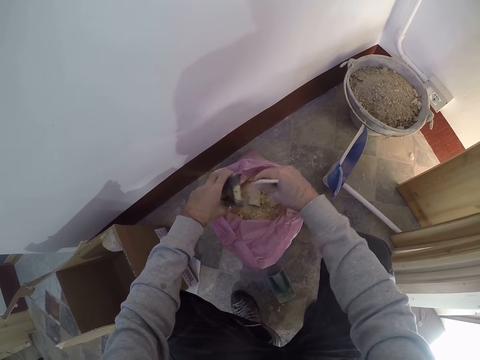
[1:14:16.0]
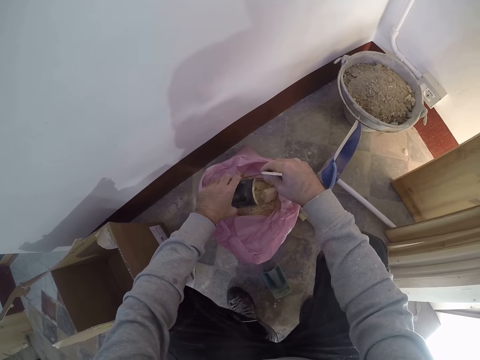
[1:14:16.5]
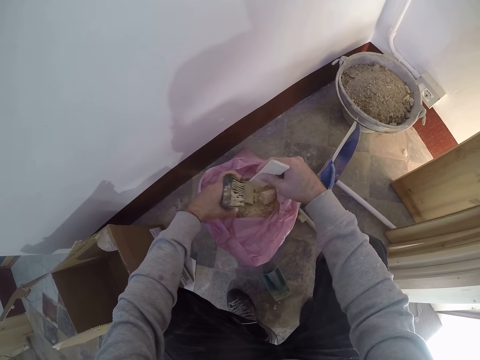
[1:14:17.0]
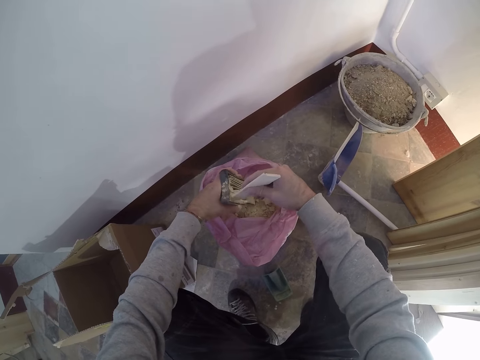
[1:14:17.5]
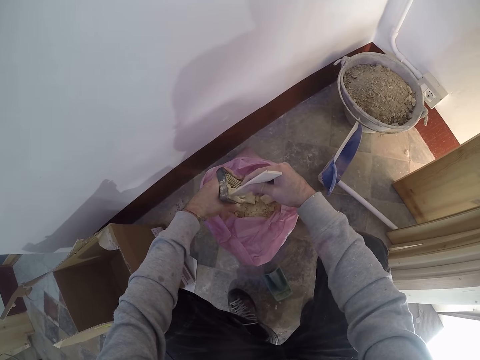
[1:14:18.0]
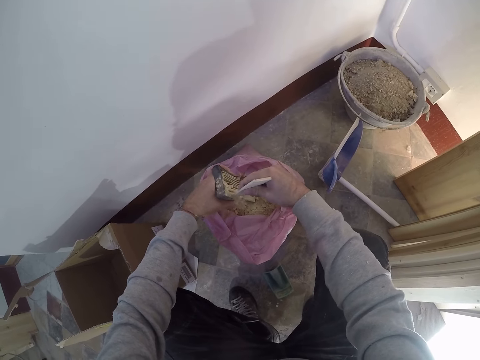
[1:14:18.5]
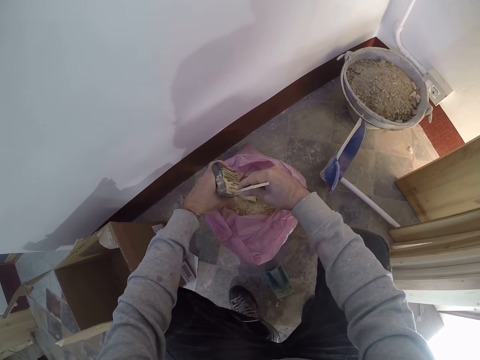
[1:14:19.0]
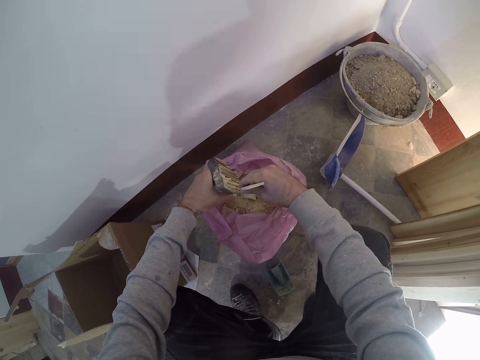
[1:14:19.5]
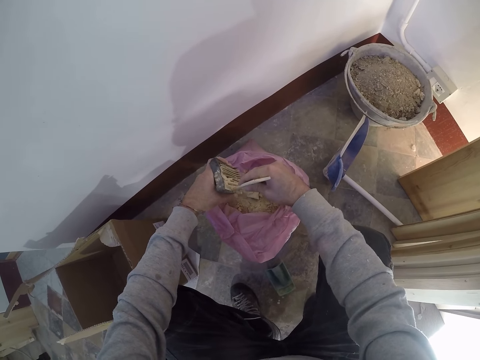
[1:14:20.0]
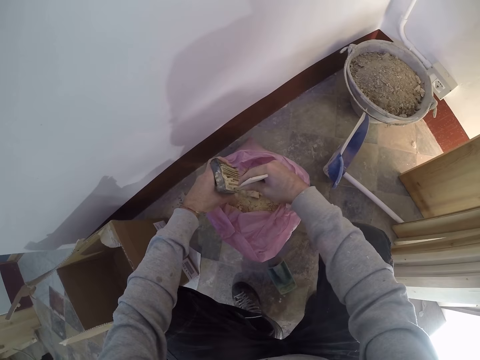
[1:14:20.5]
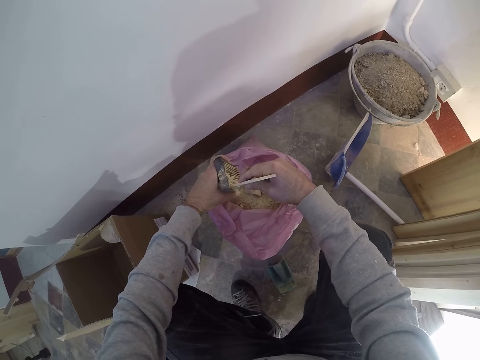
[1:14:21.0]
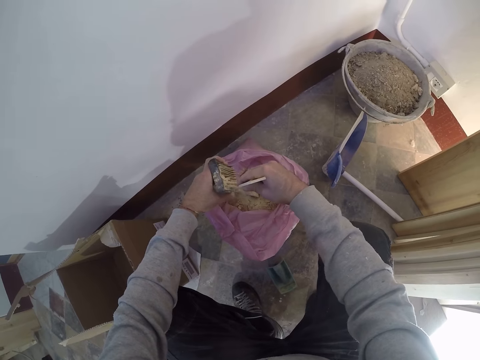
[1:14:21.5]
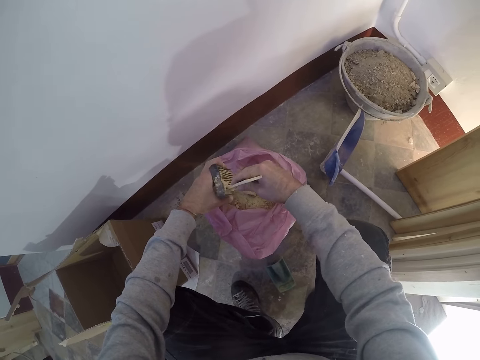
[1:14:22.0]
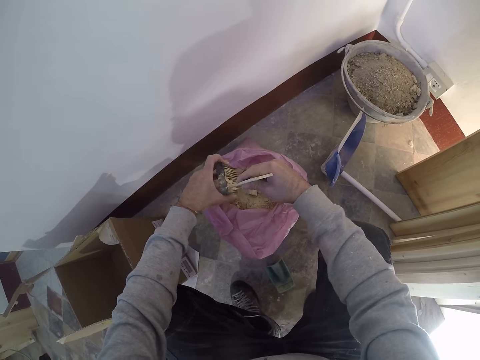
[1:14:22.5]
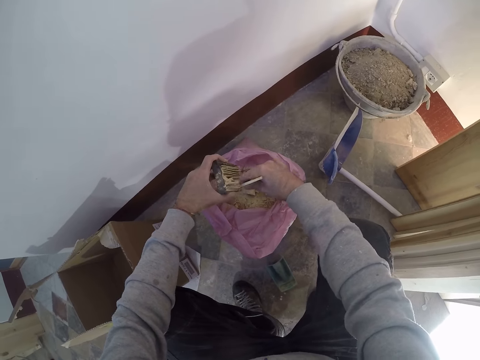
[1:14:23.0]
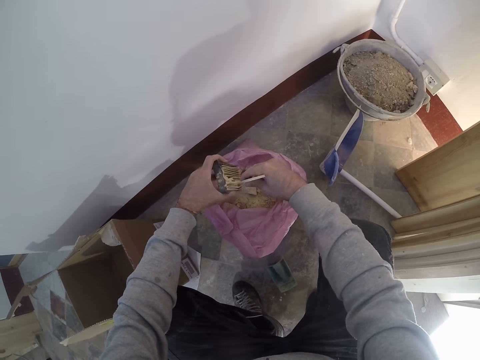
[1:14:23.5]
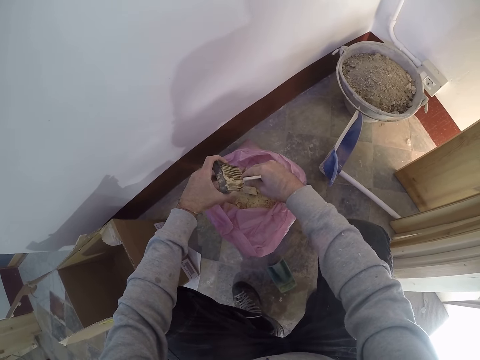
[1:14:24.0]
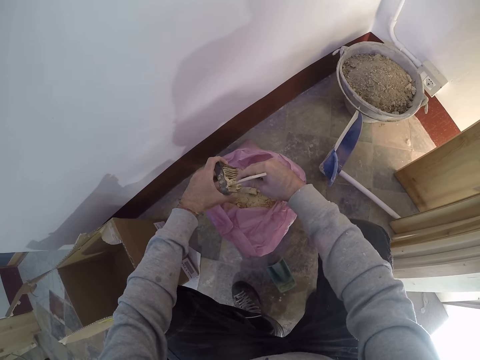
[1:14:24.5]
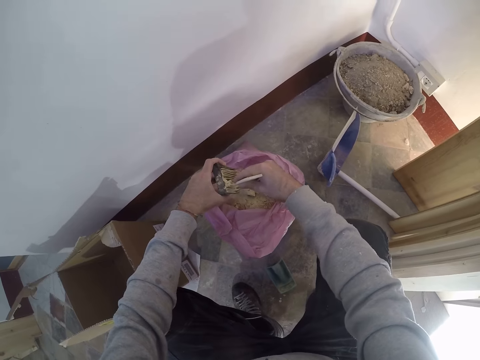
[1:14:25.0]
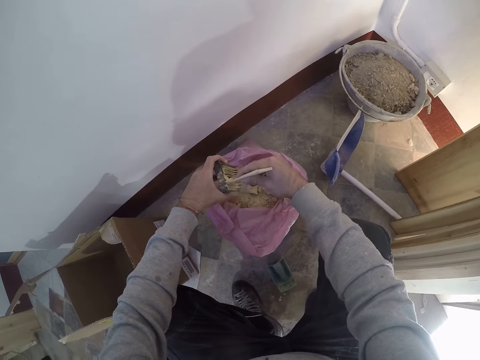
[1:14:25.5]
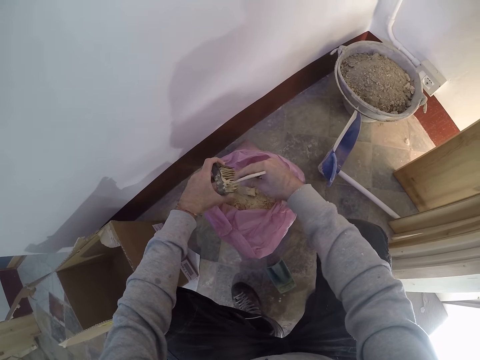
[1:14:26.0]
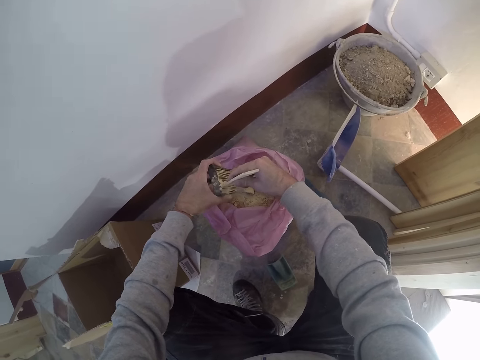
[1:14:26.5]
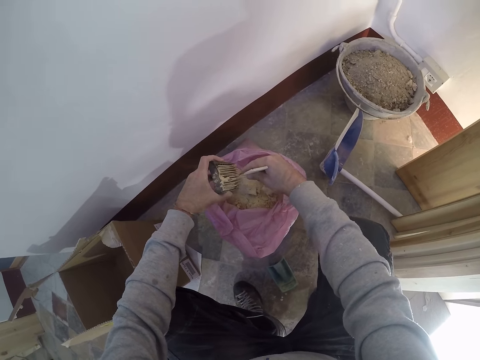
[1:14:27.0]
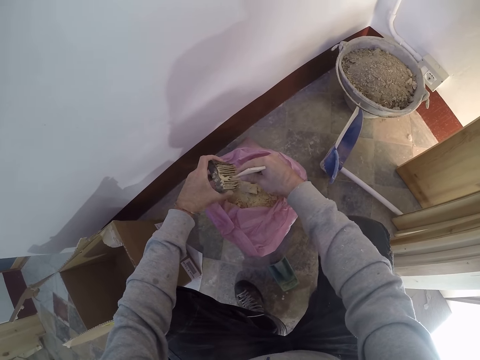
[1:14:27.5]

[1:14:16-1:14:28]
The camera wearer pours the dust from the dust canister filter into the nylon with his left hand. He shakes the dust canister filter with his left hand. He scrapes dust from the dust canister filter with the small plank in his right hand.

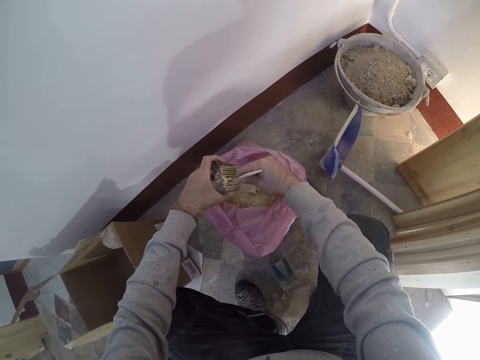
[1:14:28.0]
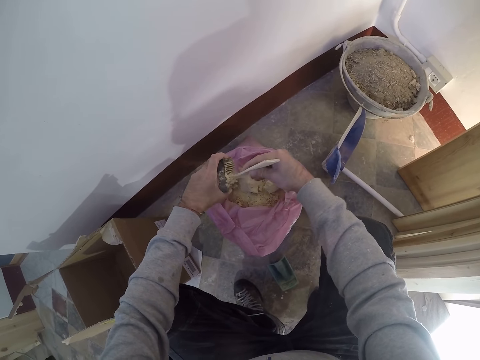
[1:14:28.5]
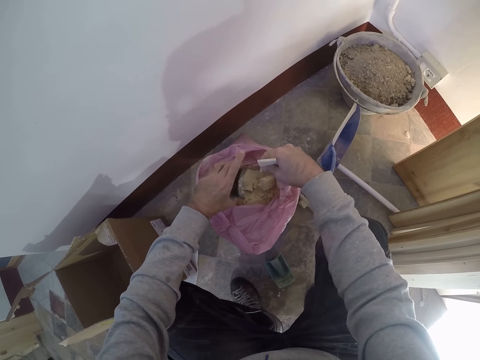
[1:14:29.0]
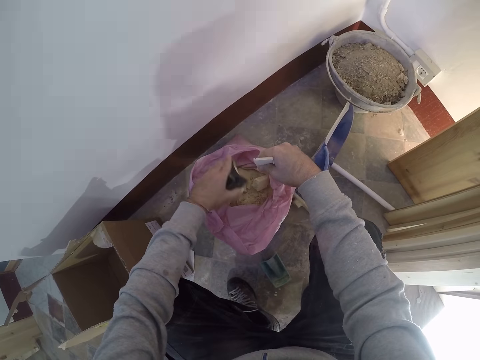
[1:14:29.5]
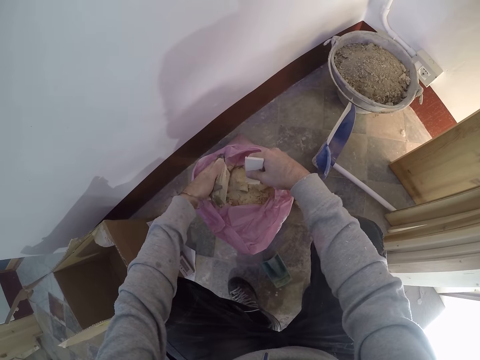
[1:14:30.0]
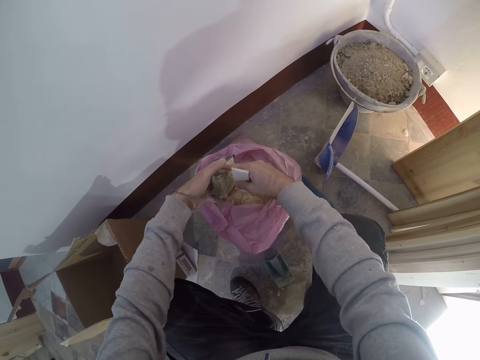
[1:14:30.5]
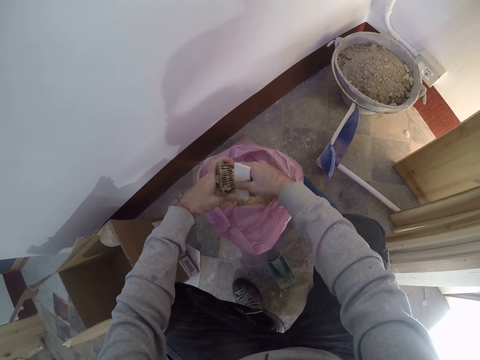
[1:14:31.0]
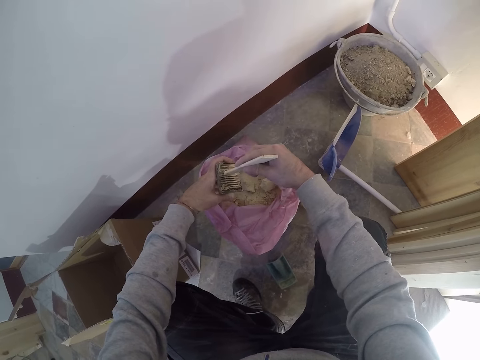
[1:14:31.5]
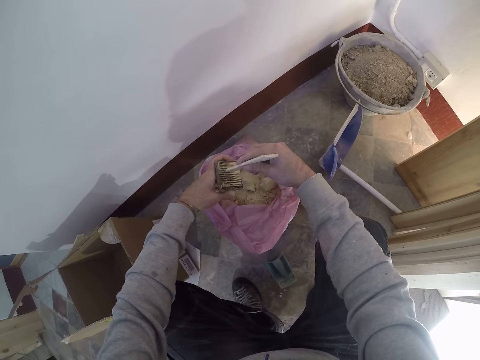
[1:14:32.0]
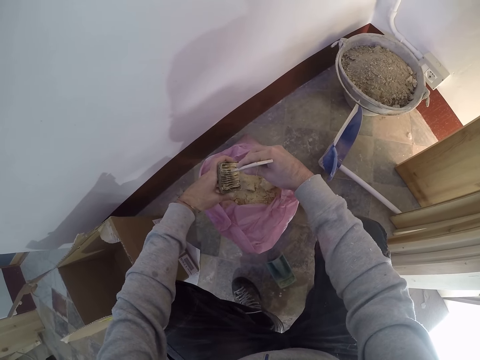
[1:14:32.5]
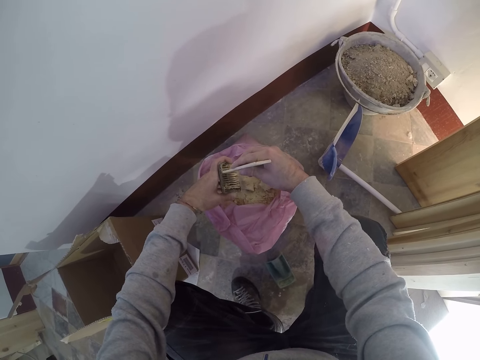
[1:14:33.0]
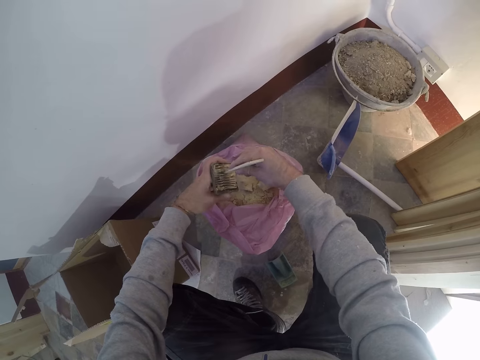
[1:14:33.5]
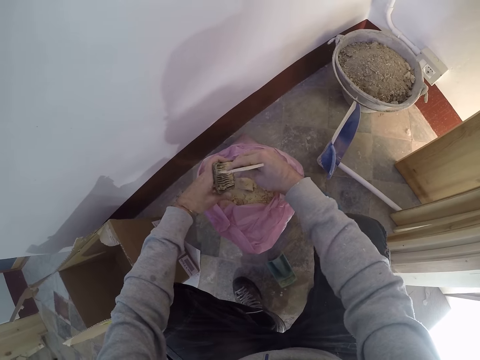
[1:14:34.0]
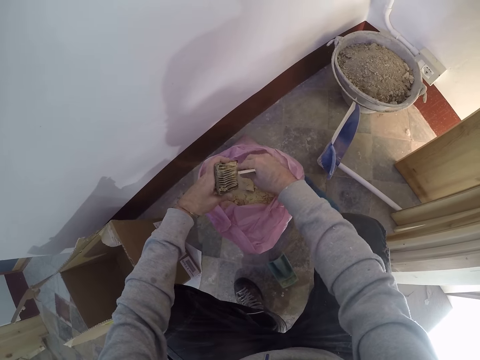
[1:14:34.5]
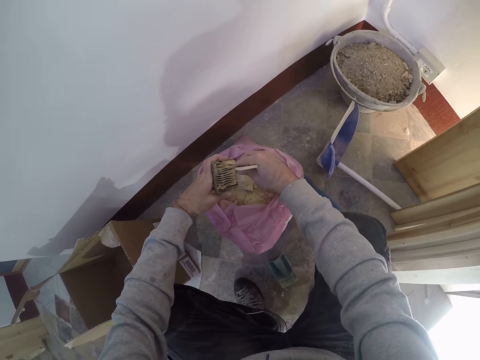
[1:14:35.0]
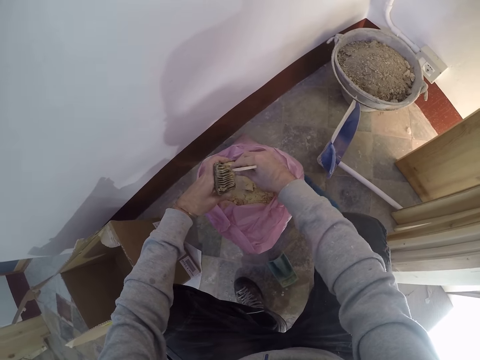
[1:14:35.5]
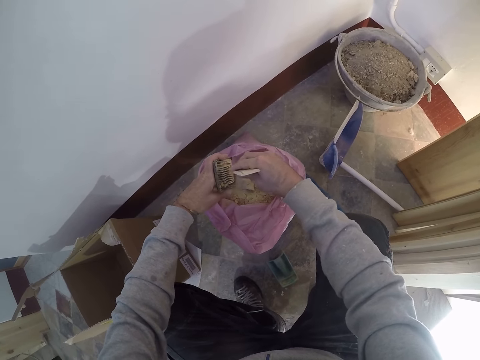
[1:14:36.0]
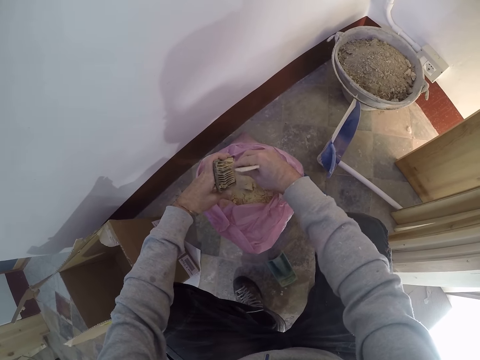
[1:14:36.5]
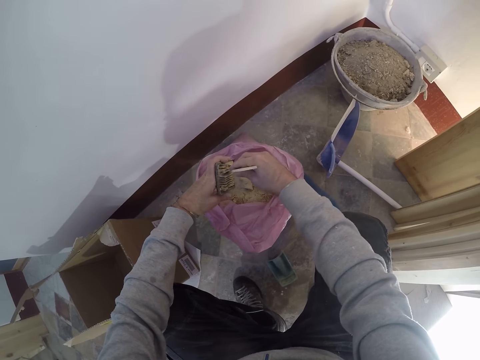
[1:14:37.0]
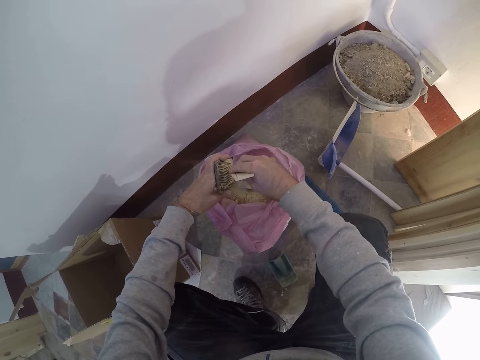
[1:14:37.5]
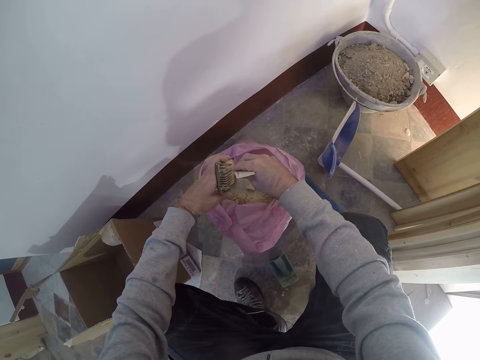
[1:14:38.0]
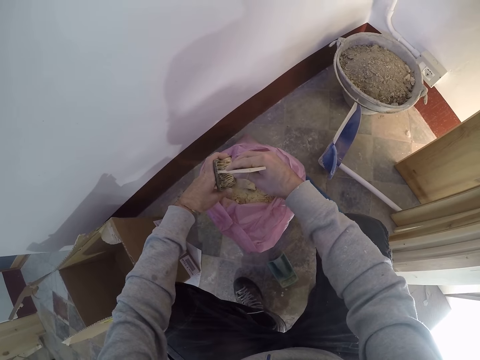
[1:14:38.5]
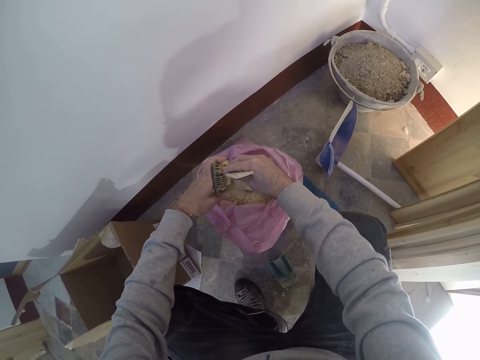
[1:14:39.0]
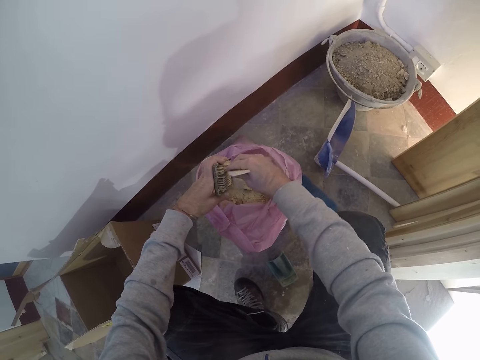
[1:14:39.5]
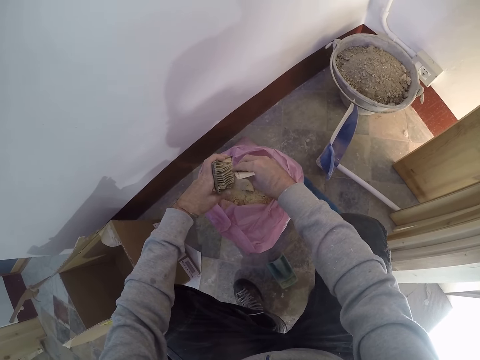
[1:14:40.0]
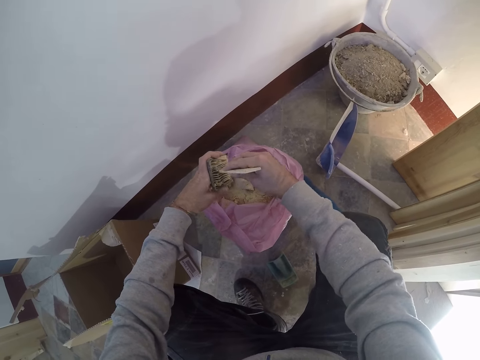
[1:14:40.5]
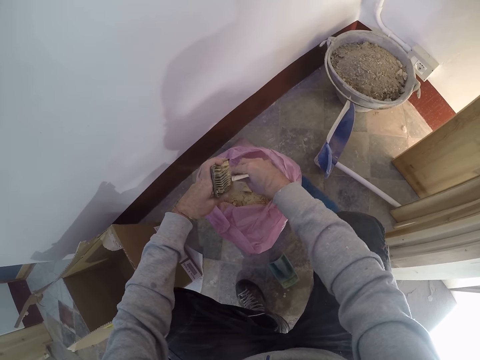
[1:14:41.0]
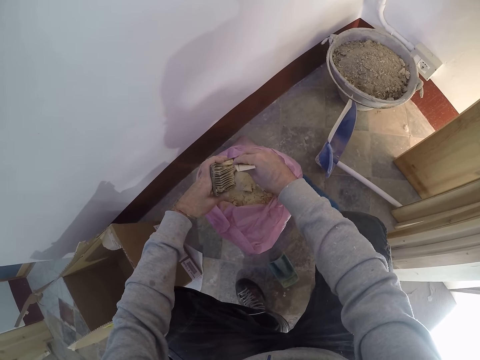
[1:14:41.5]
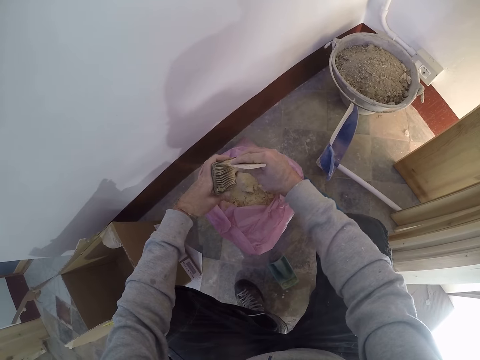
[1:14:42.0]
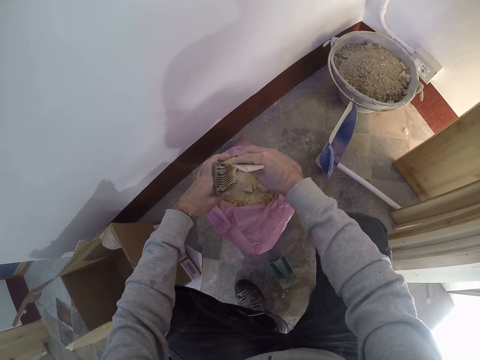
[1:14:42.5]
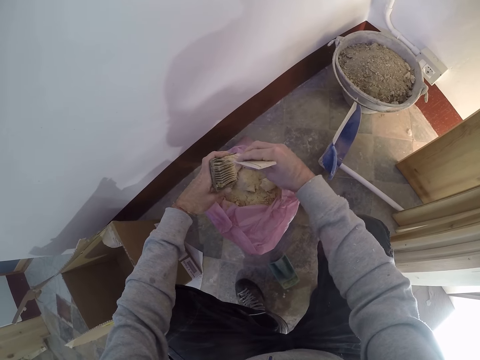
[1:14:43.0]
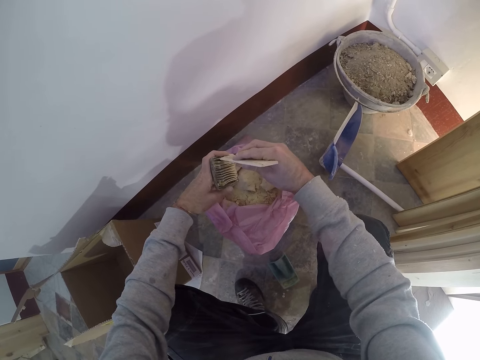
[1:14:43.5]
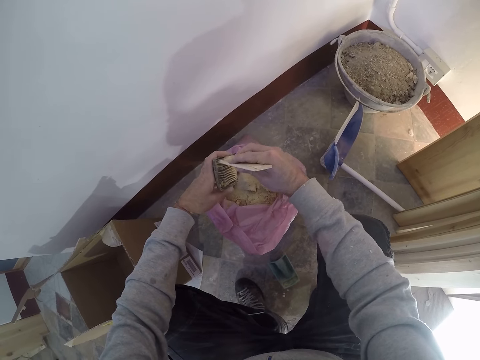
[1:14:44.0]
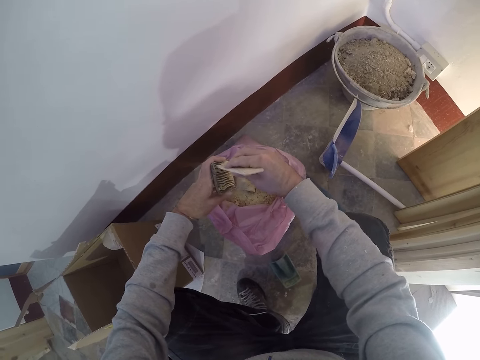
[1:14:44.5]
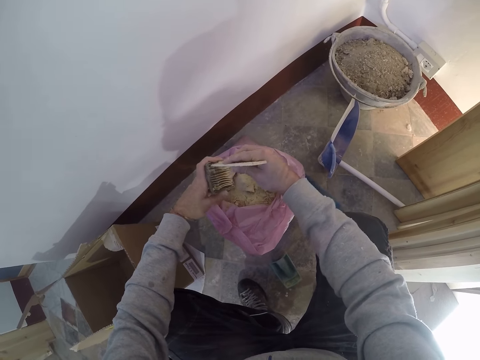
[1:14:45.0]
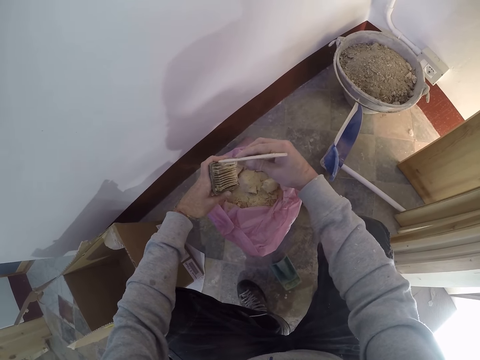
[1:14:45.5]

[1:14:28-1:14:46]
The camera wearer shakes the dust canister filter with his left hand. He pours the sawdust in the paper. He turns the dust canister filter with both hands. He scrapes dust from the dust canister filter with the small plank in his right hand.
